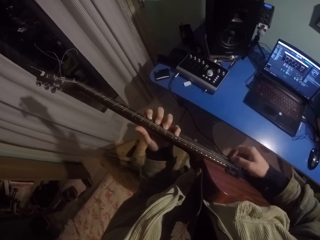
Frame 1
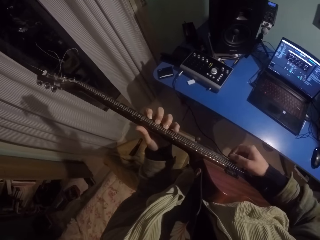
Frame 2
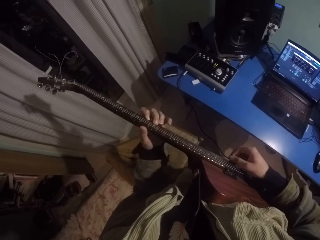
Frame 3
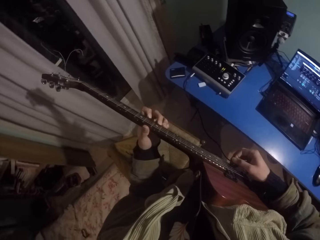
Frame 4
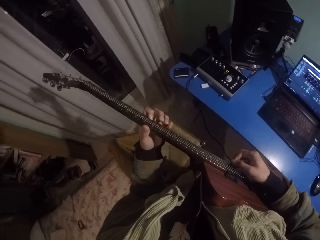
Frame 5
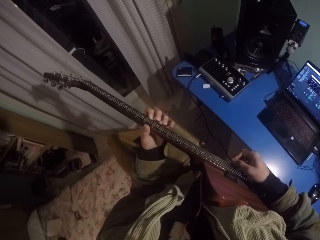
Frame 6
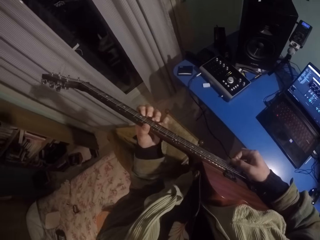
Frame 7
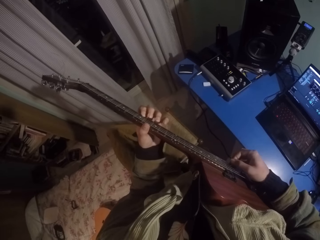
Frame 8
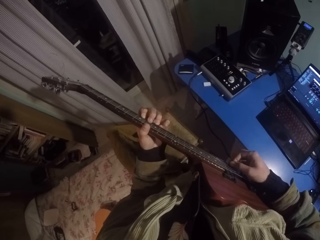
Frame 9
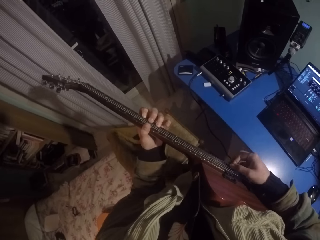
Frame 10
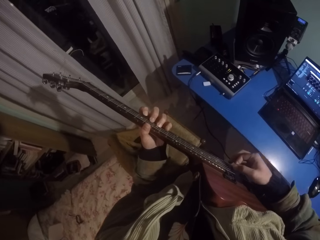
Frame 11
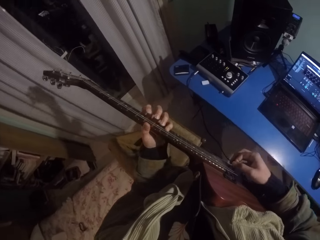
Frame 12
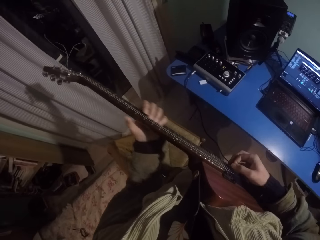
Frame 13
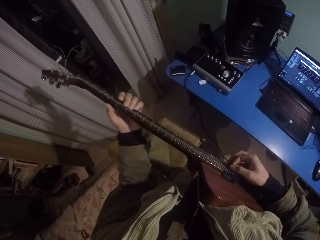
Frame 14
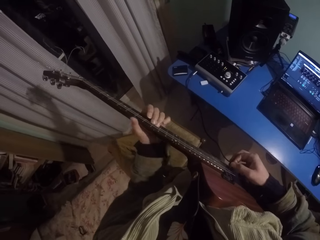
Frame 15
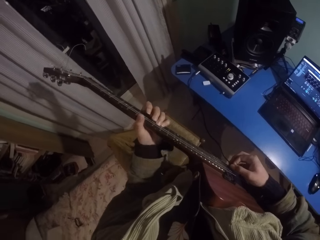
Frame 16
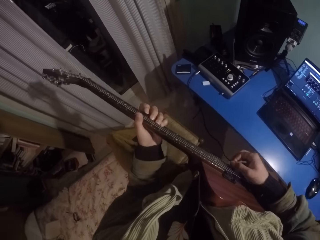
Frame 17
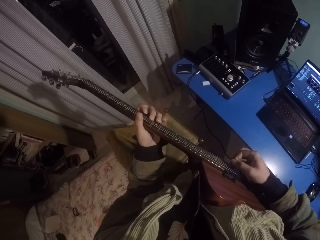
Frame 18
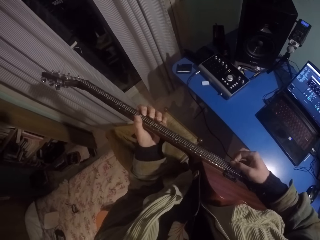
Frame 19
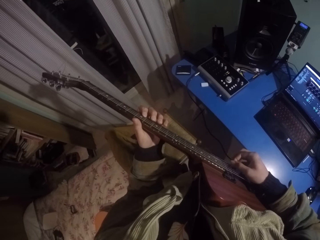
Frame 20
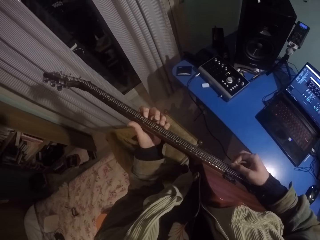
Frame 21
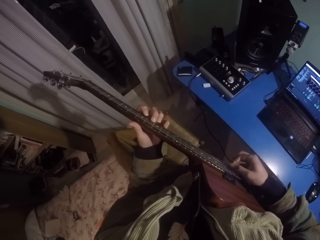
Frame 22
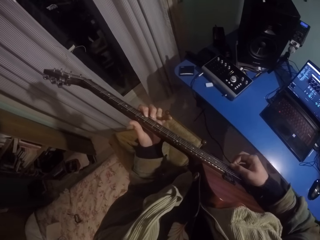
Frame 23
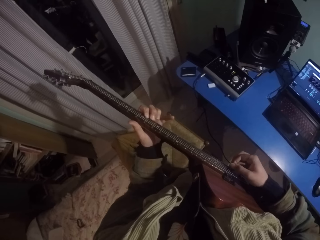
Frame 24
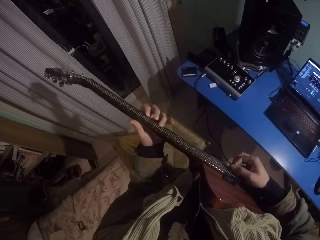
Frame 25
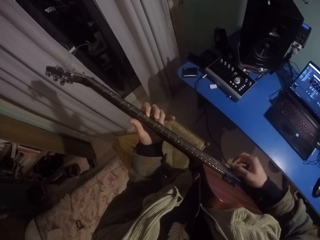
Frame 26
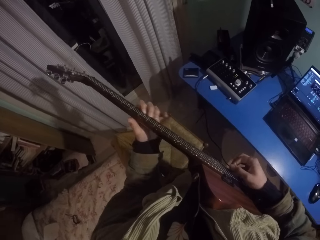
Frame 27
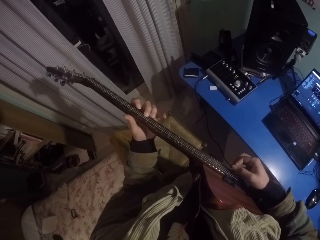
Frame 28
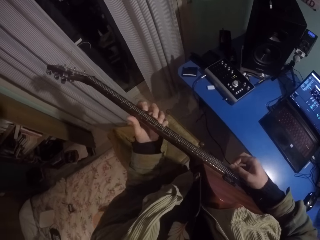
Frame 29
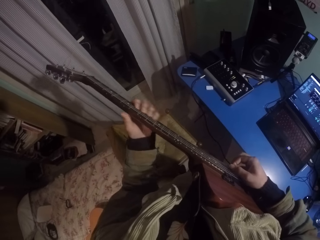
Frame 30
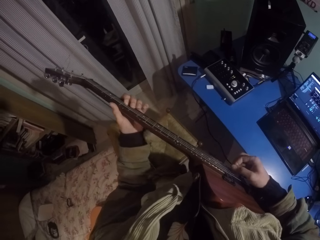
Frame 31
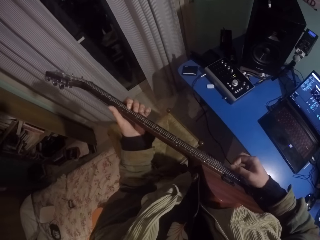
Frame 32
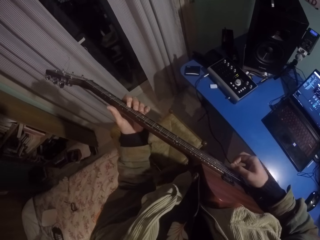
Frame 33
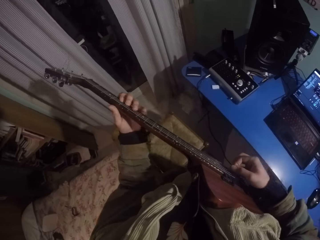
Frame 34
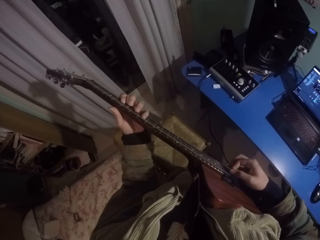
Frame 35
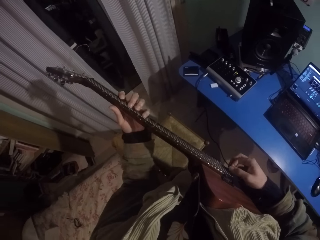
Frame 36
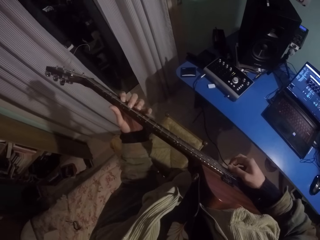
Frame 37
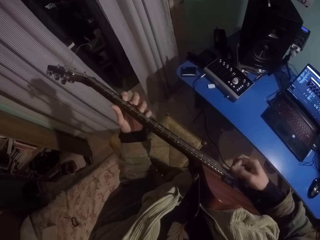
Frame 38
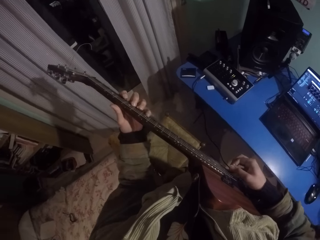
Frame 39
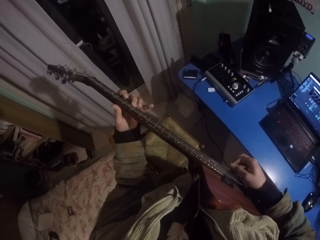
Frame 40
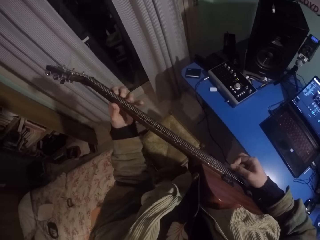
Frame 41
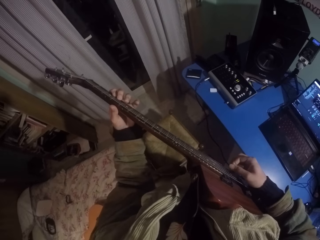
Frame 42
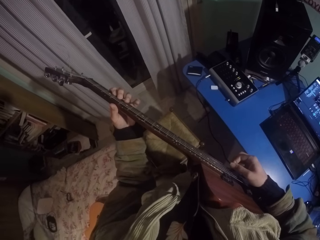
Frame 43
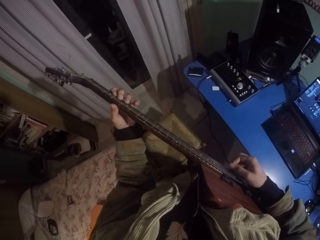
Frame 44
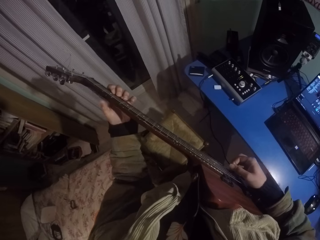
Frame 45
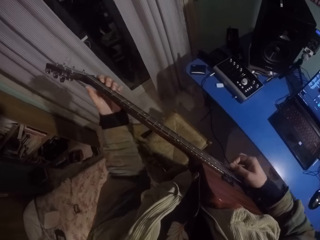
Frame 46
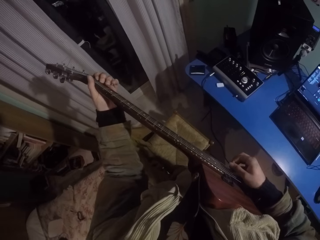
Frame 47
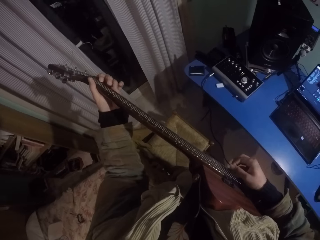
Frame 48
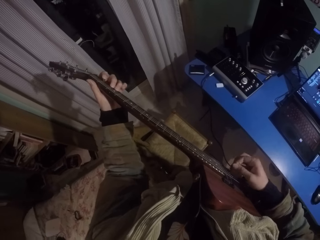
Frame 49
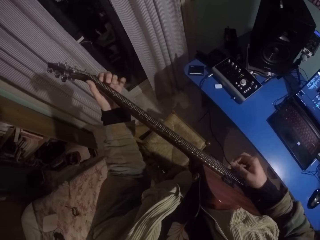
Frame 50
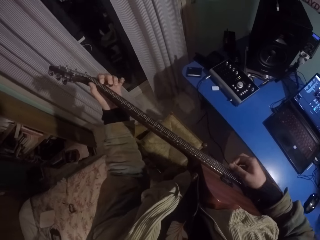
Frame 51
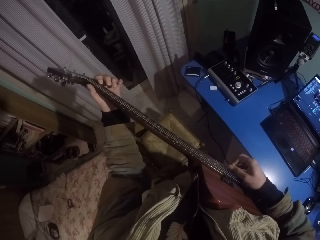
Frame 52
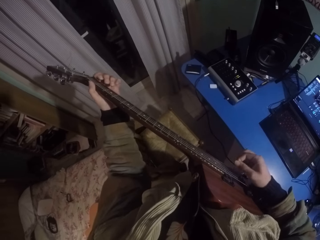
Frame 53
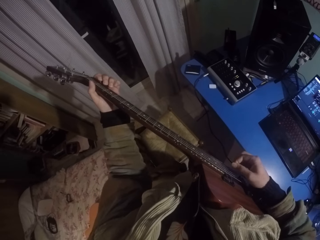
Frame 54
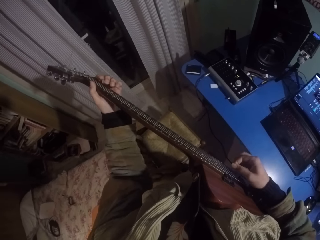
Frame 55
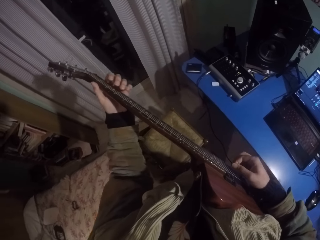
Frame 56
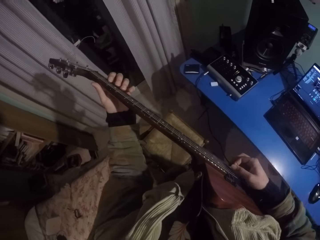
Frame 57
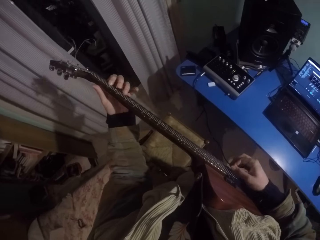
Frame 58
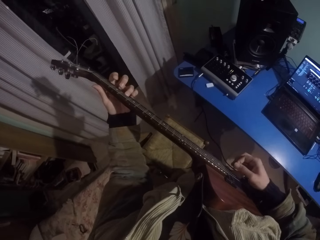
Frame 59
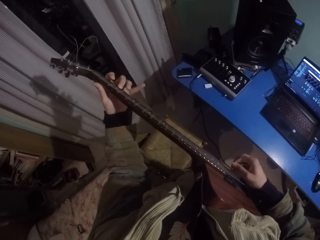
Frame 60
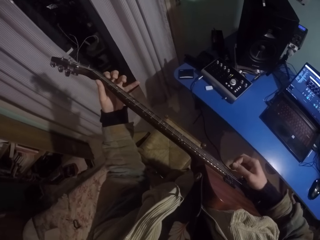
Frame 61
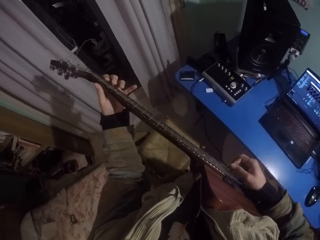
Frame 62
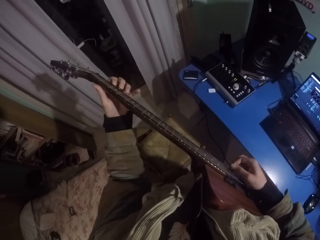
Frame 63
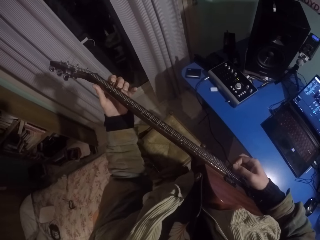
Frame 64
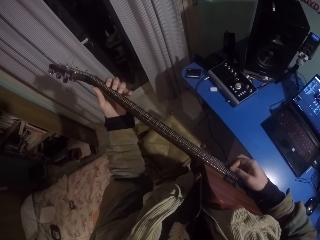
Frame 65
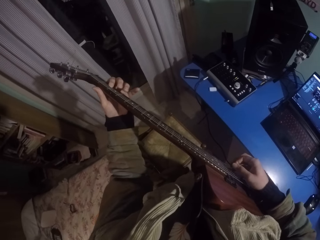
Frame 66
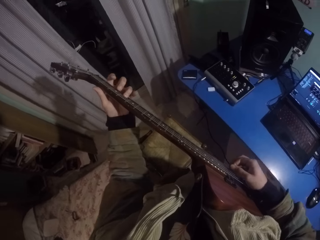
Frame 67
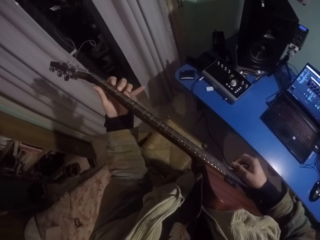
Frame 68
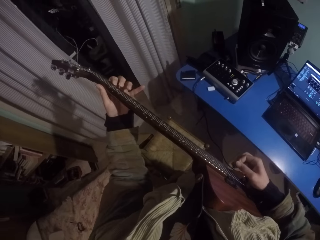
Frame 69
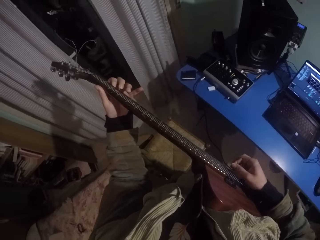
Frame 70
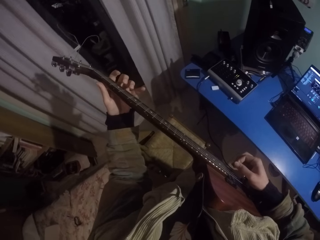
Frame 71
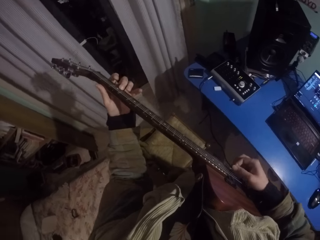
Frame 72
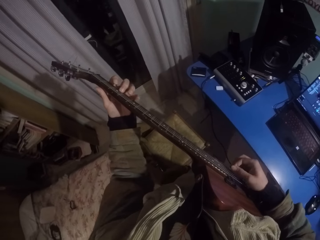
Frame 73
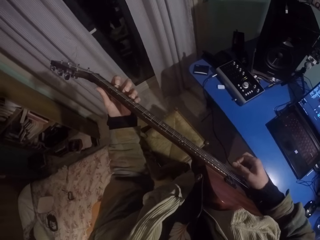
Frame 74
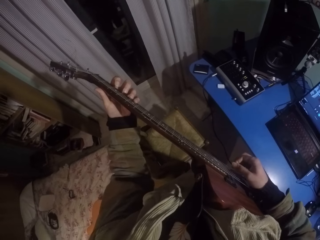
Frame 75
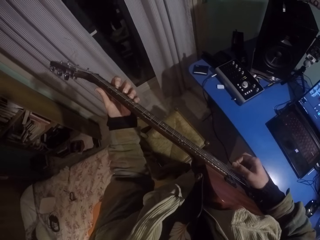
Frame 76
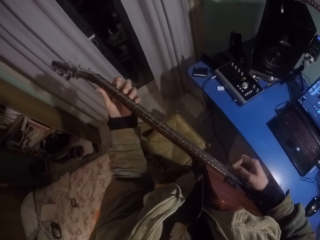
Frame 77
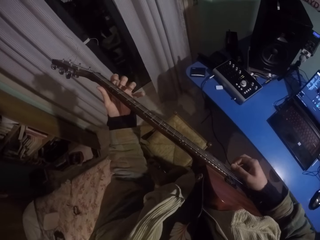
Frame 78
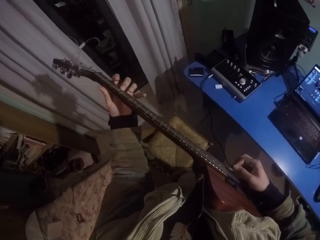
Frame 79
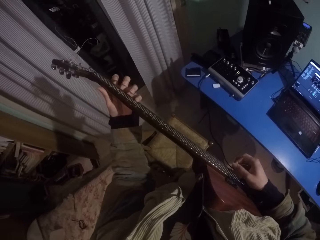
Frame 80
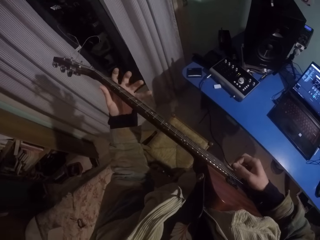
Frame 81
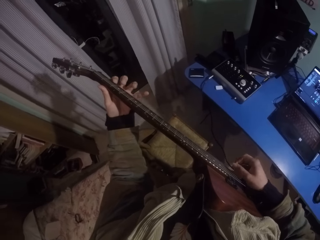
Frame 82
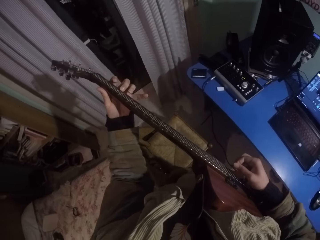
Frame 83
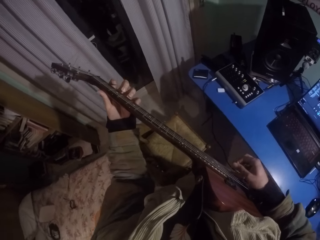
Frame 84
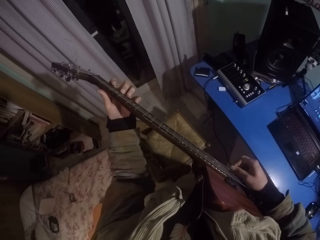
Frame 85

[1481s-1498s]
The camera wearer moves the left hand up the guitar. They move the left hand down the guitar. They move the left hand up the guitar. They press strings of the guitar with the left hand. They move the left hand down the guitar.

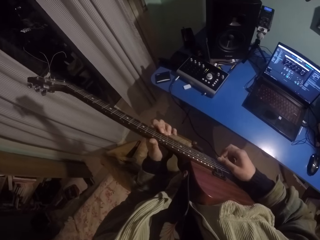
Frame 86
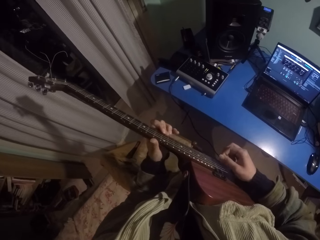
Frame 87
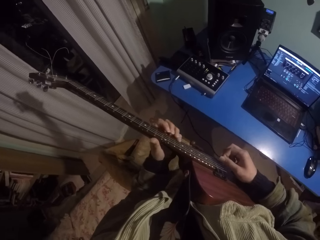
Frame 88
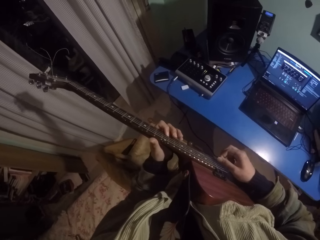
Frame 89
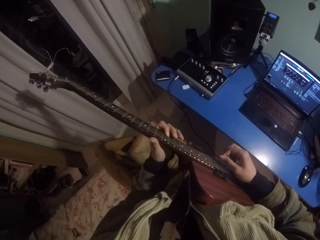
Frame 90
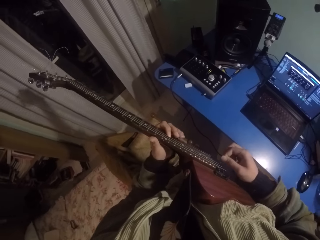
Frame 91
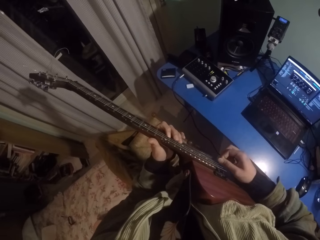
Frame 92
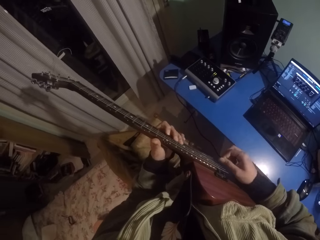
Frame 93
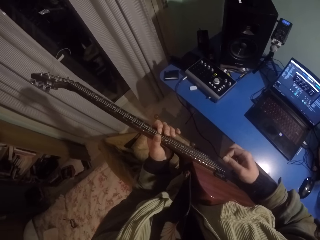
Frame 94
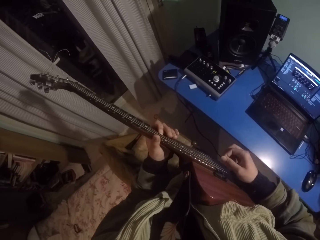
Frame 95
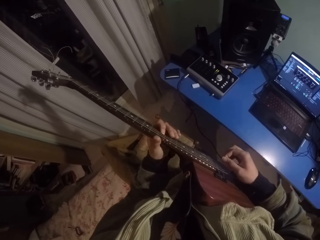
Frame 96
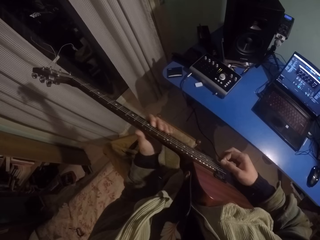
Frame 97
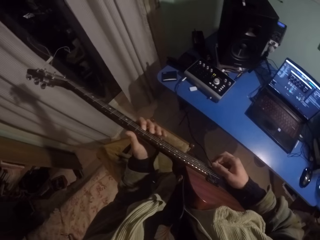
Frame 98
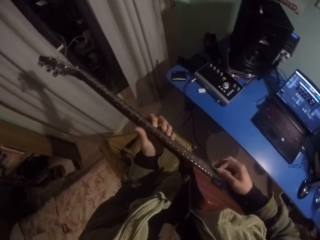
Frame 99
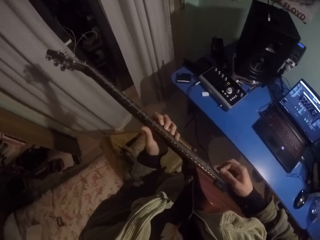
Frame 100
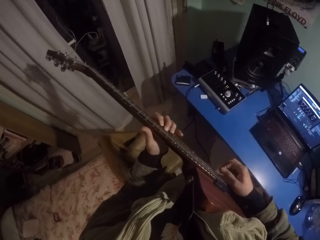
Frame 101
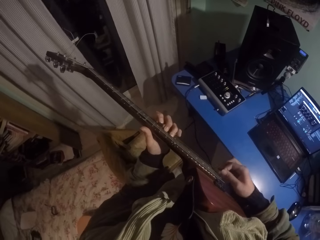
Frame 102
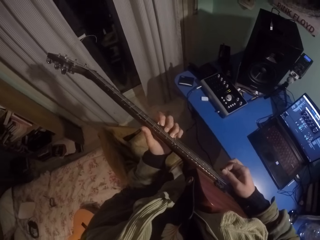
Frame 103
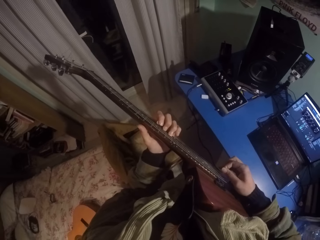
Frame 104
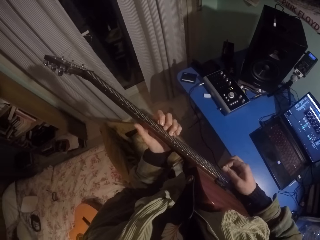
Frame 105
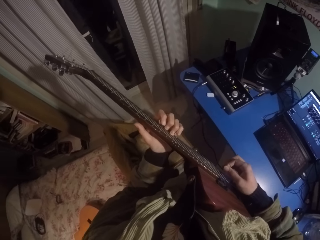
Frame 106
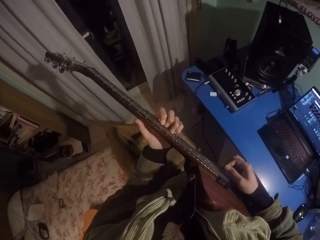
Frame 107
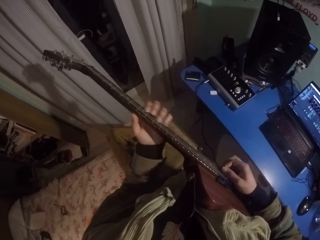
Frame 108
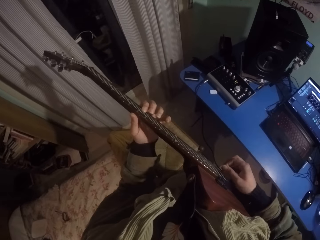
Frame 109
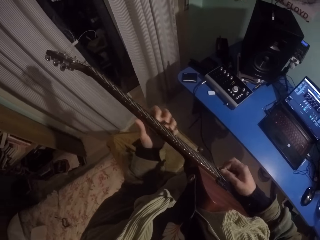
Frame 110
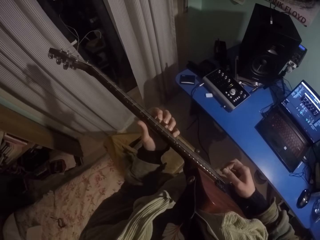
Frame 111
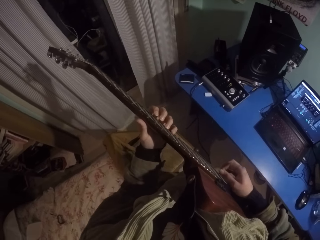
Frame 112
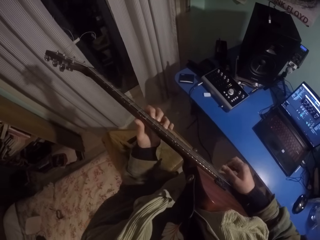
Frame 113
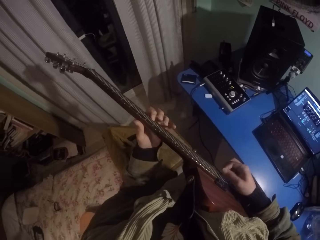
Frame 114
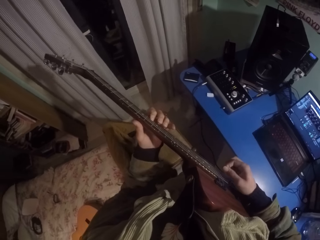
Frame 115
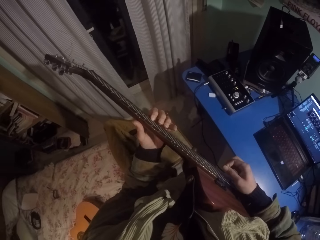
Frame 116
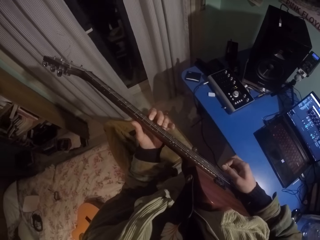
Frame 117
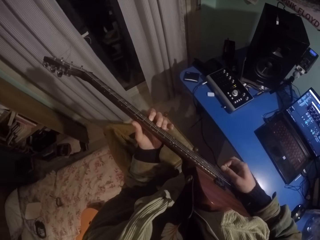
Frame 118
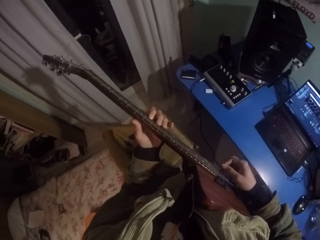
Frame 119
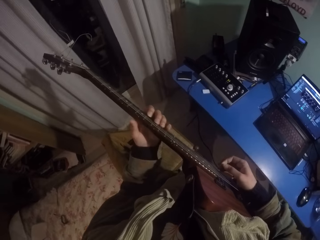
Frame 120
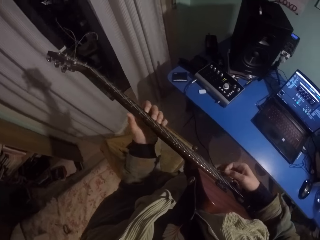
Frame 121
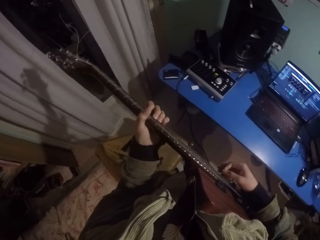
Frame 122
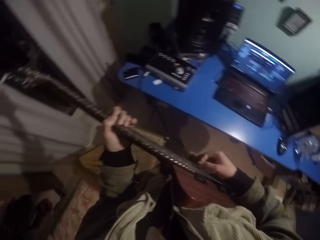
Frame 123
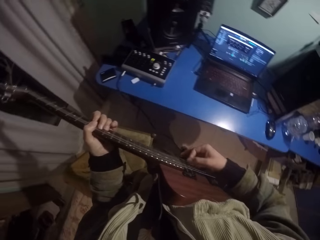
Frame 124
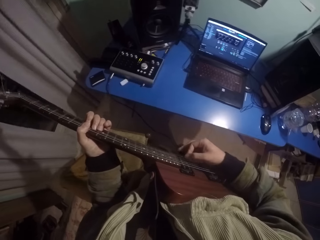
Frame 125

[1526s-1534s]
The camera wearer moves the left hand up the guitar.
